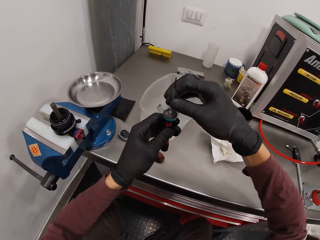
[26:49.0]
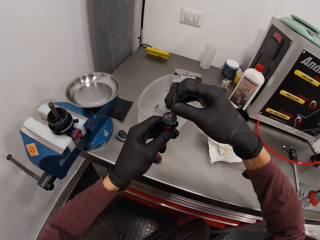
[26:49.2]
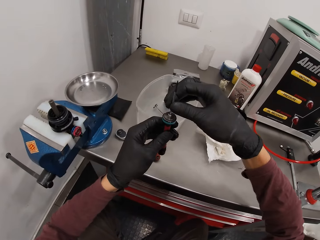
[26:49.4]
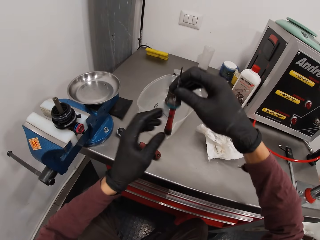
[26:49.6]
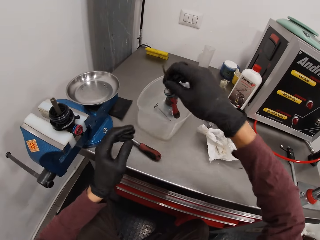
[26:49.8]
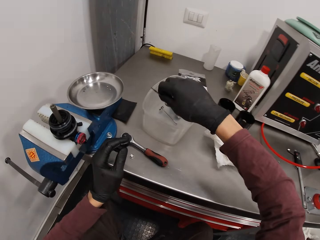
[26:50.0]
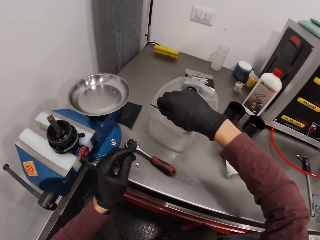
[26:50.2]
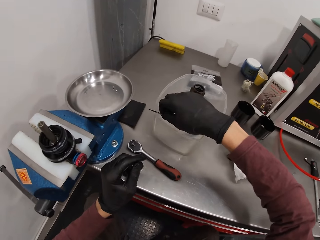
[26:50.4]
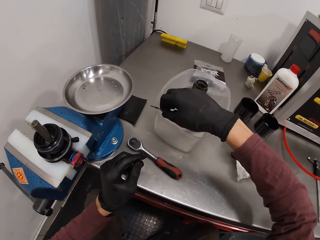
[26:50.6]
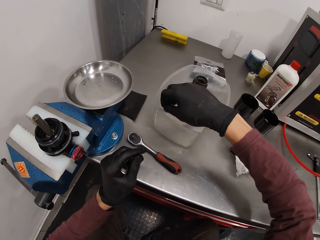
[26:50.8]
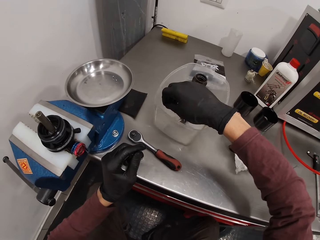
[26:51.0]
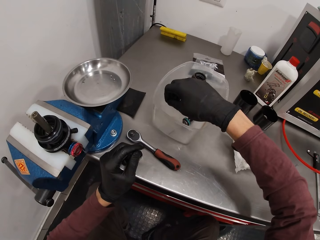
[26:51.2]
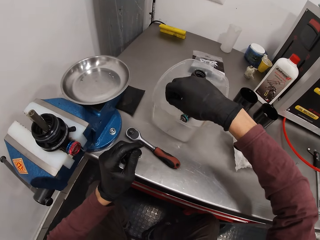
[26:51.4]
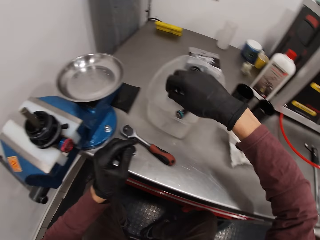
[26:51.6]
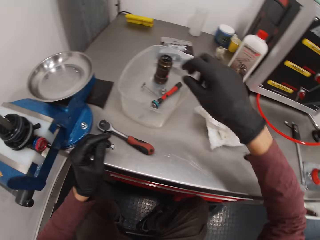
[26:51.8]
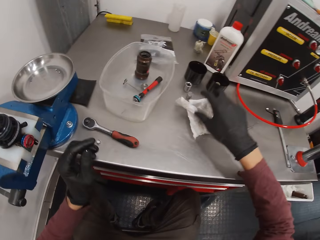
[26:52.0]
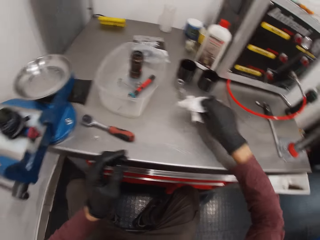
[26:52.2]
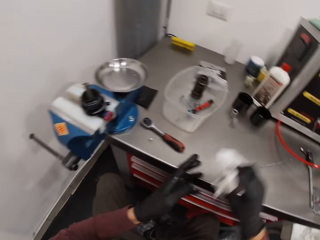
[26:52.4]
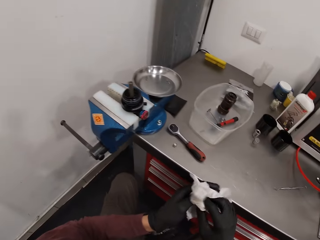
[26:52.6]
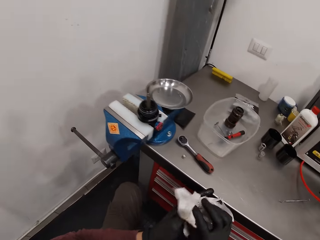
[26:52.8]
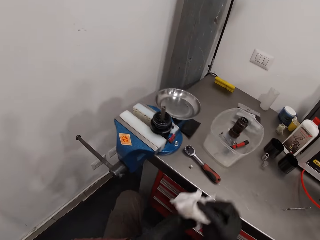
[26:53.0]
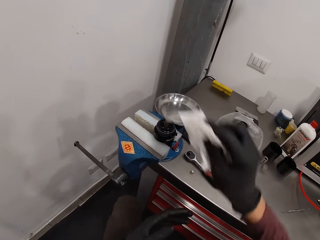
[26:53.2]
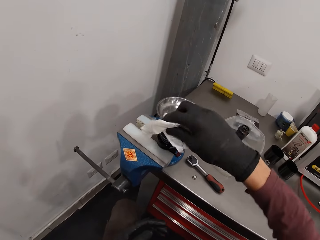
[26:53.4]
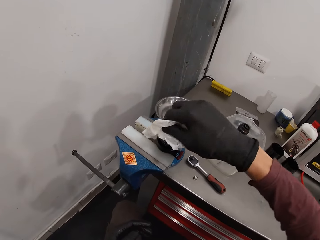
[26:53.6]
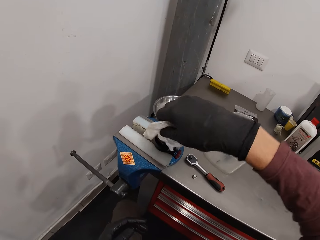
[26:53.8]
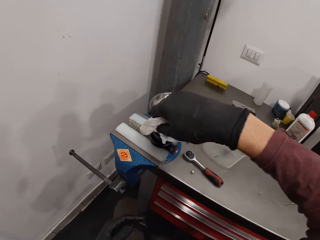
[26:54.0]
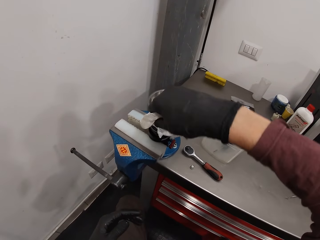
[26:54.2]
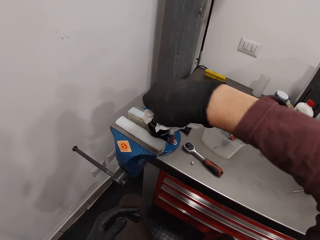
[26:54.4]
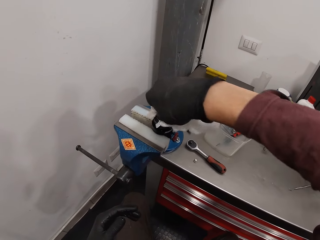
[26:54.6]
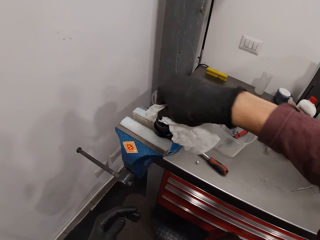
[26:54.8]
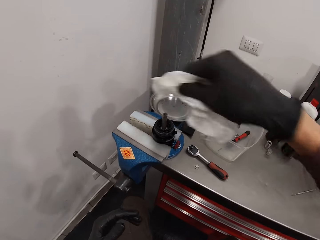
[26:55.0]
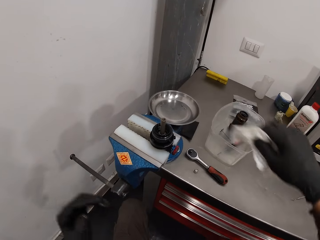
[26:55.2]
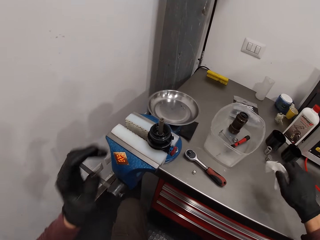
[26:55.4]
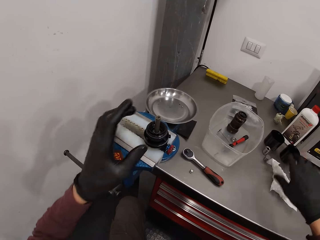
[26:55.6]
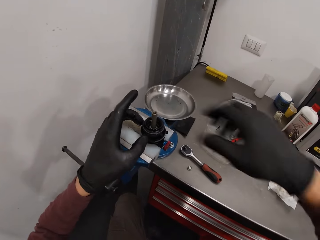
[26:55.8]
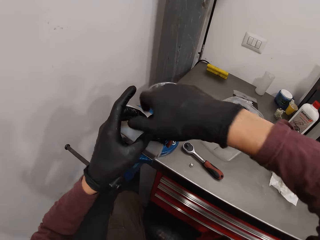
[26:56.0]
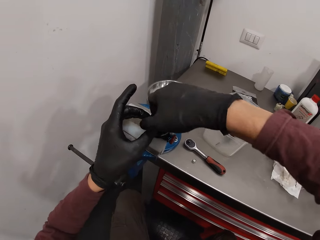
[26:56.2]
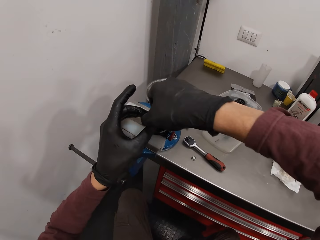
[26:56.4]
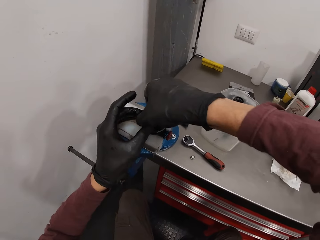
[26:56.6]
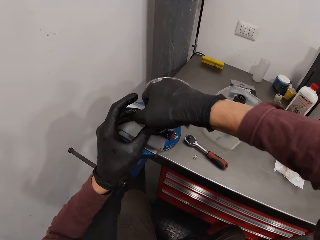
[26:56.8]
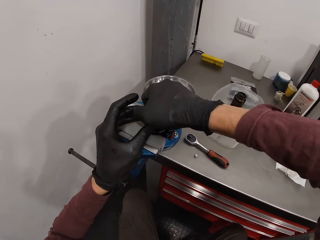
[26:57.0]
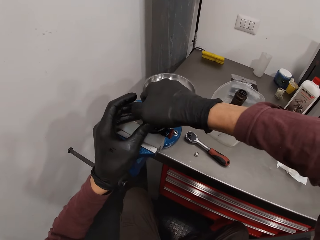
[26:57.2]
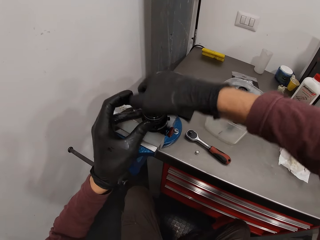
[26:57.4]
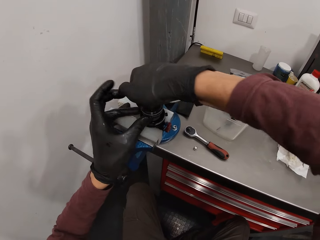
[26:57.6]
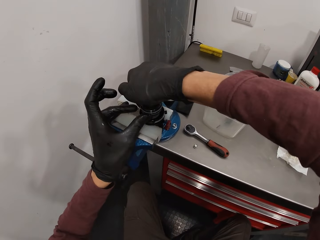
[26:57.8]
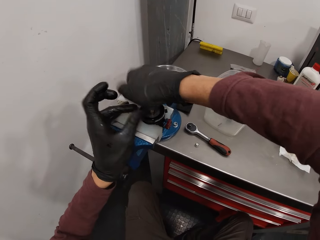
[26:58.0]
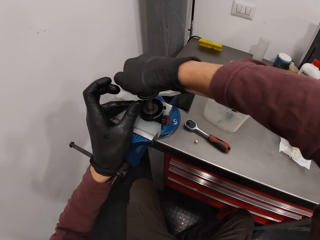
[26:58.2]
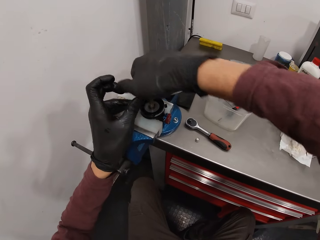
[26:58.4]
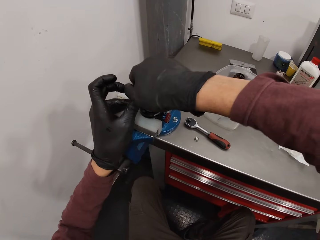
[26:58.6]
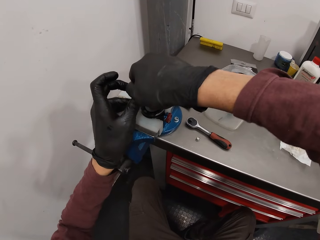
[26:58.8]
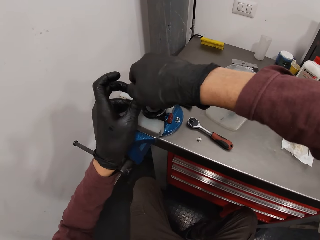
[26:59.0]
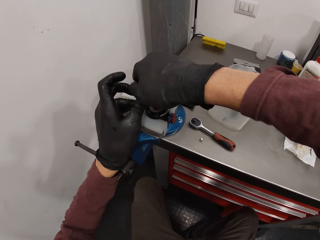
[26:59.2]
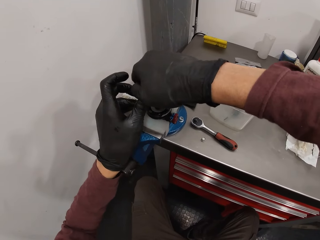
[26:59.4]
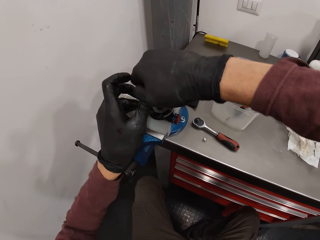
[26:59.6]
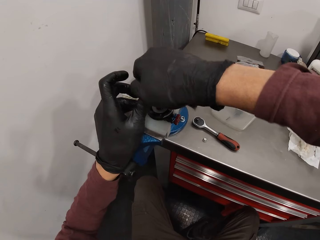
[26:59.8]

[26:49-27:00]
The camera wearer holds the screwdriver with both hands. He looks at the screwdriver. He drops the screwdriver in the bowl with his right hand. He picks the tissue on the workstation with his right hand. He wipes his hands with the tissue. He wipes the machine with the tissue in his right hand. He moves both hands. He drops the tissue on the workstation with his right hand. He removes a part of the machine with his right hand. He holds the machine part with both hands. He presses something.

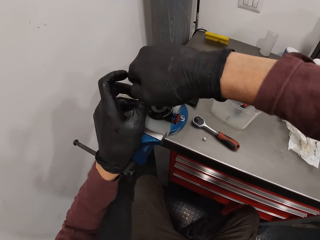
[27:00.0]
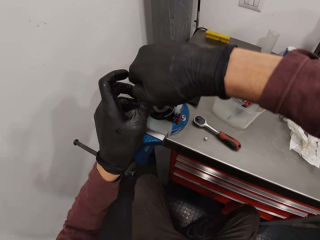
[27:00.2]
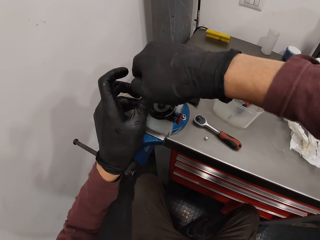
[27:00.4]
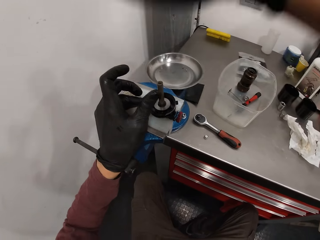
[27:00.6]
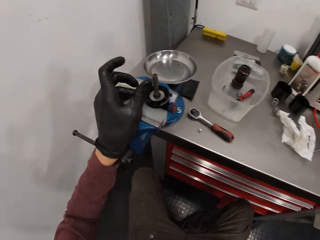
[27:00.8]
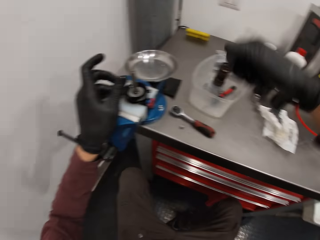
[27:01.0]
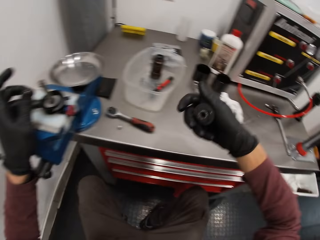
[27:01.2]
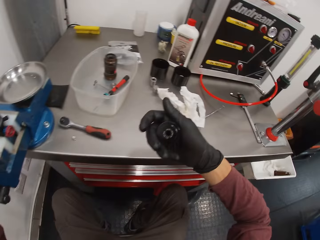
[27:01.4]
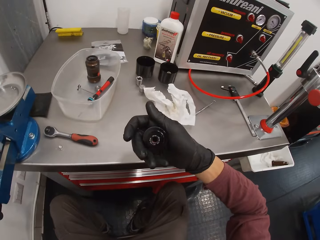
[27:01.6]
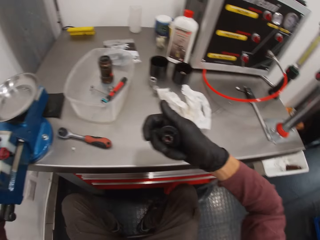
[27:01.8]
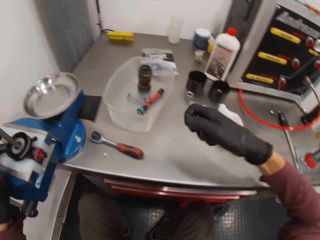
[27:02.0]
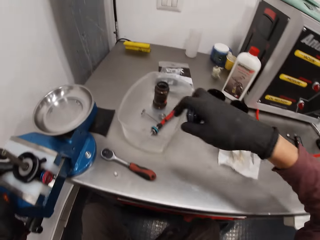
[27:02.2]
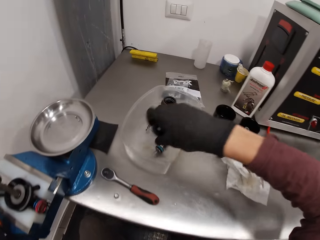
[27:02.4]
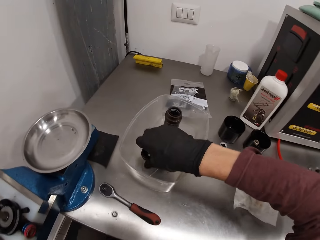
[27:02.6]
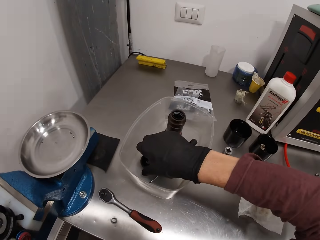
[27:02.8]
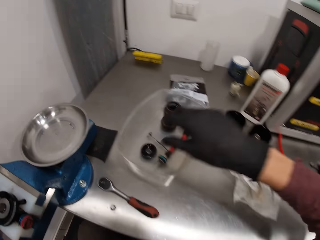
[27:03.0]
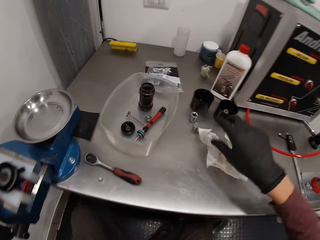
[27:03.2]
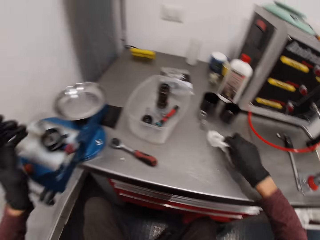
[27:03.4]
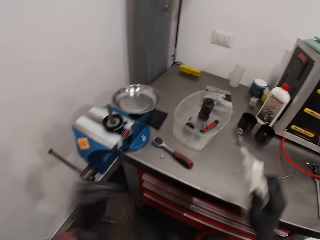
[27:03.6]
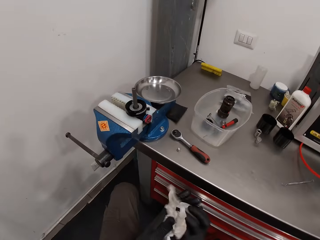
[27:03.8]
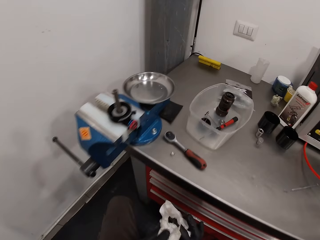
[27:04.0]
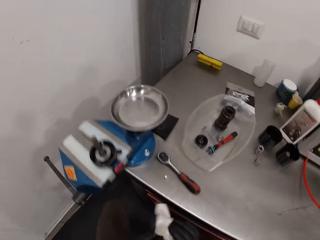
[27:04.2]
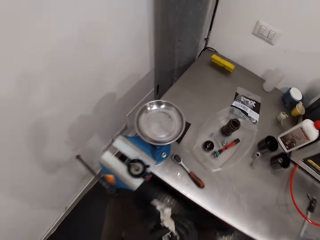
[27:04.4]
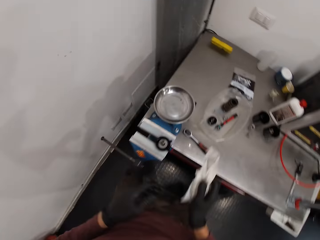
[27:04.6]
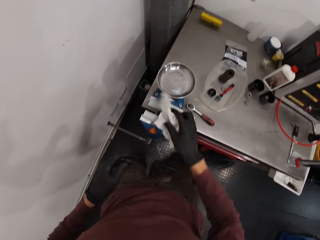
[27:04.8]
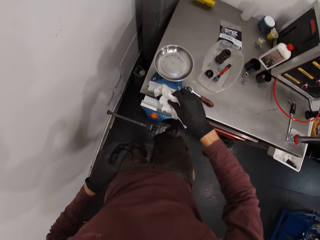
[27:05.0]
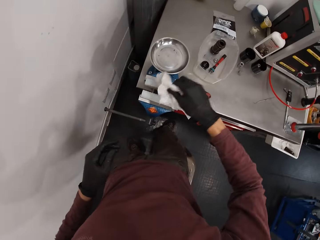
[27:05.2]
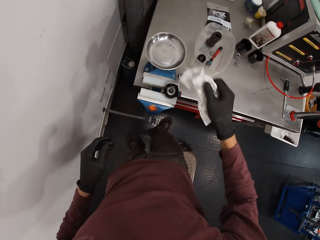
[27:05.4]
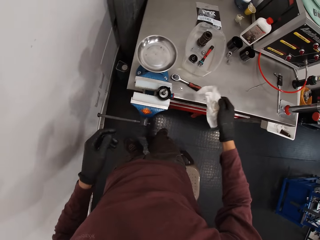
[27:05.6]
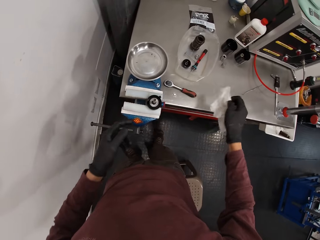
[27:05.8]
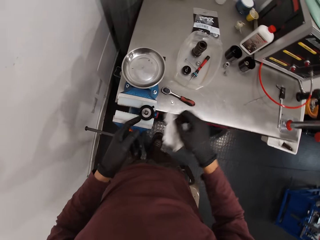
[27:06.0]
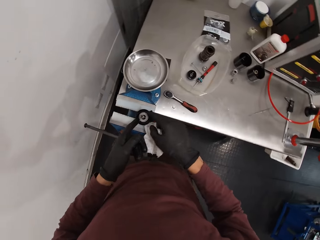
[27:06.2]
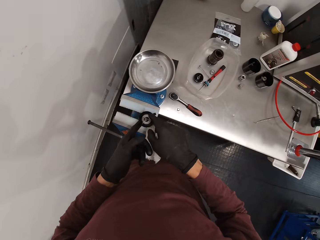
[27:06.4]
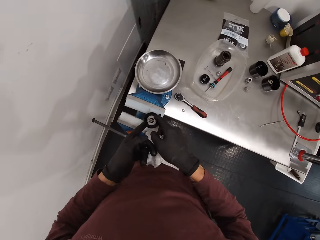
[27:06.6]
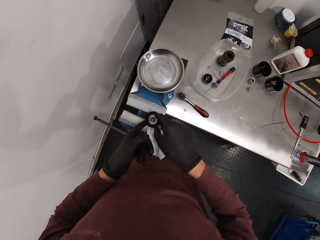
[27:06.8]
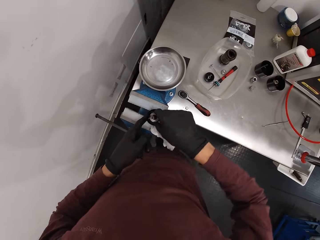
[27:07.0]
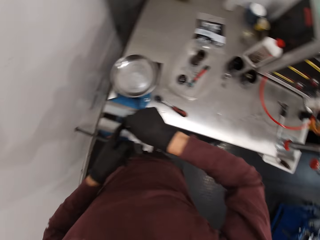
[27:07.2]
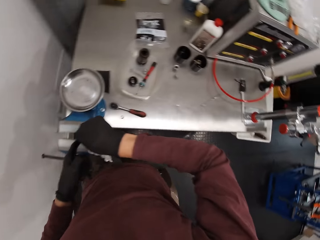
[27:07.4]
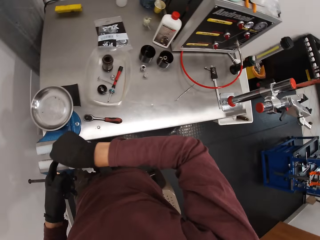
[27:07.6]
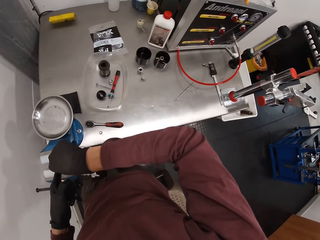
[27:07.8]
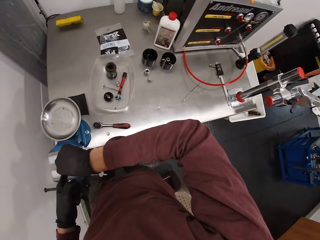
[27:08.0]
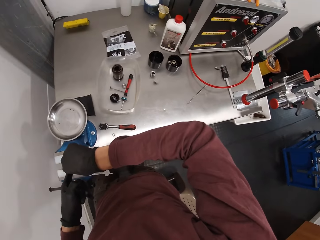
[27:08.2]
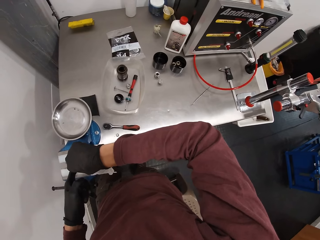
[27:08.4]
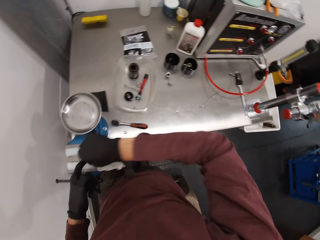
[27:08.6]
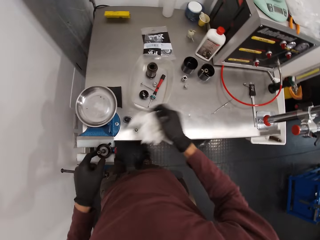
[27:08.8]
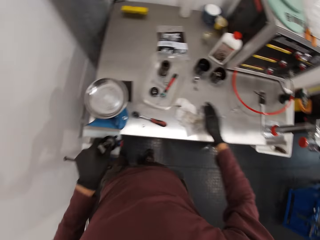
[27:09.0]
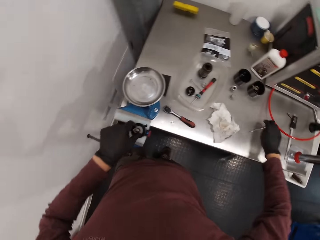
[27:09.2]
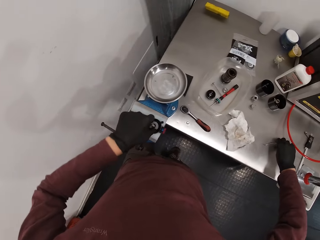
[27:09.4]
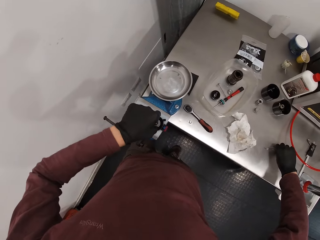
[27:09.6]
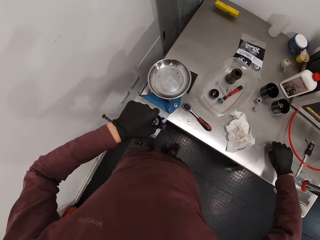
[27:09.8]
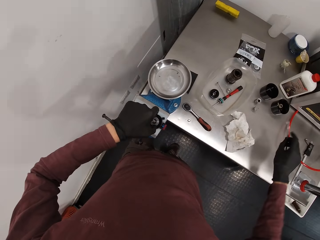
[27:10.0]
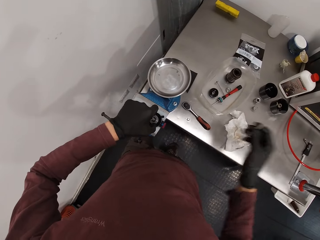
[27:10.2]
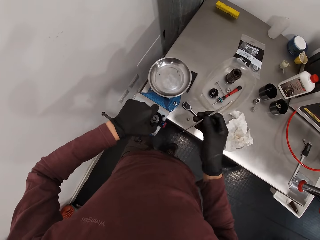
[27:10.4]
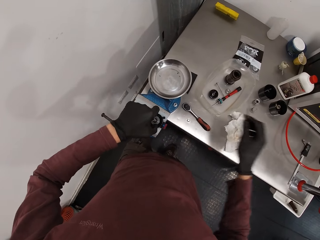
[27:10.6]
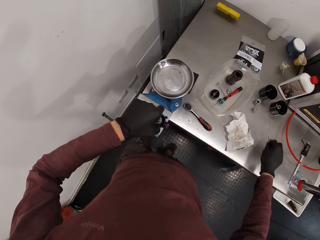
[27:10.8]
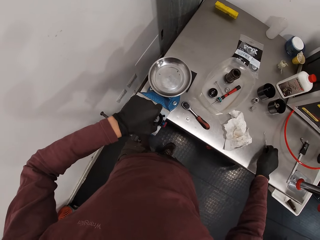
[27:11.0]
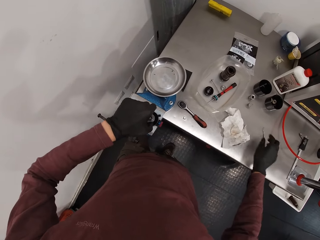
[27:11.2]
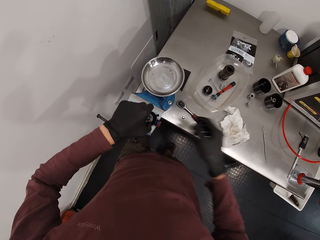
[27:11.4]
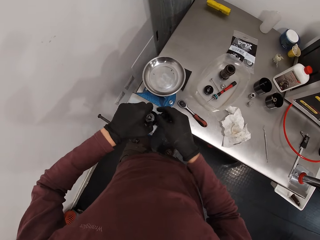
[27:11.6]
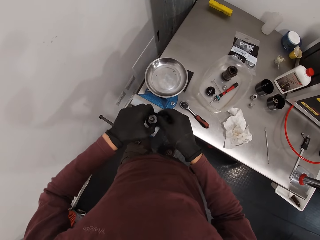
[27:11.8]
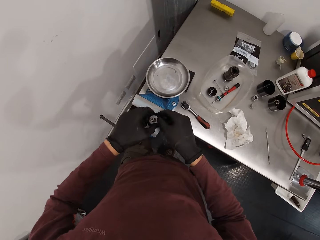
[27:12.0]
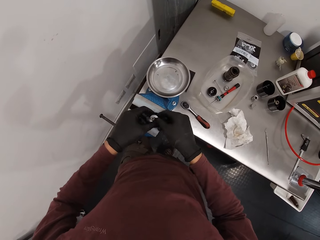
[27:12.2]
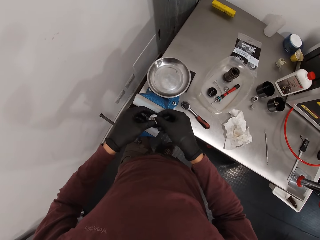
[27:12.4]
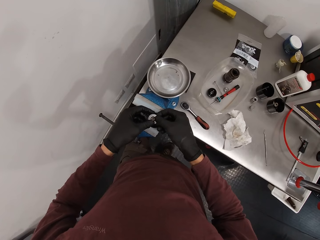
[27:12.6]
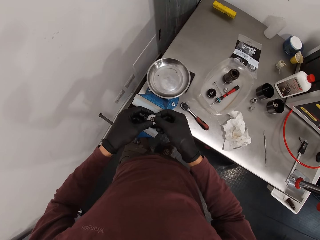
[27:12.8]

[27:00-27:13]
The camera wearer pulls something. He looks at something. He drops the part of the machine into the bowl on the workstation with his right hand. He picks the tissue from the workstation with his right hand. He wipes his hands with the tissue. He stands from the stool. He wipes the machine part with the tissue in his right hand. He drops the tissue on the workstation with his right hand. He pushes the plastic seat with the right leg. He examines something. He holds a part of the machine with both hands. He drops the tissue on the workstation with his right hand. He picks the picker on the workstation with his right hand. He drops the picker on the workstation with his right hand. He examines something. He removes a part of the machine with both hands.
